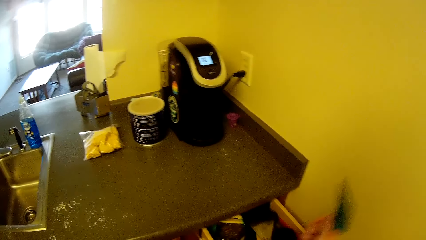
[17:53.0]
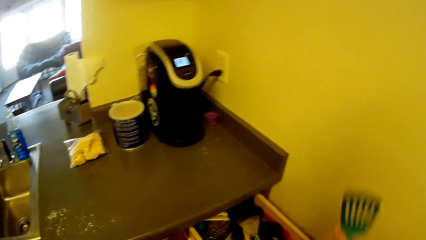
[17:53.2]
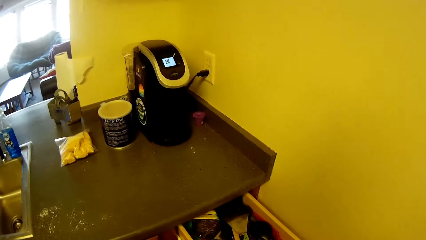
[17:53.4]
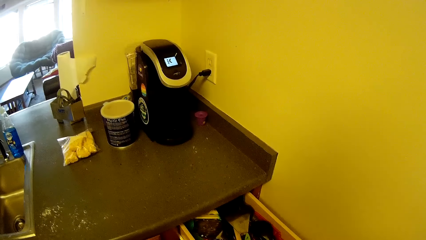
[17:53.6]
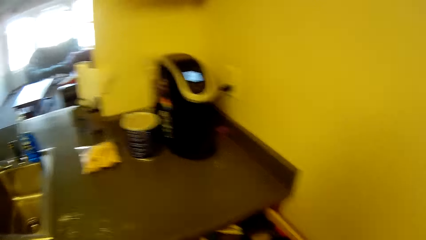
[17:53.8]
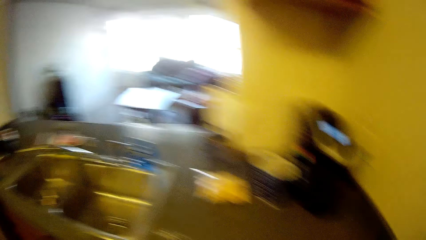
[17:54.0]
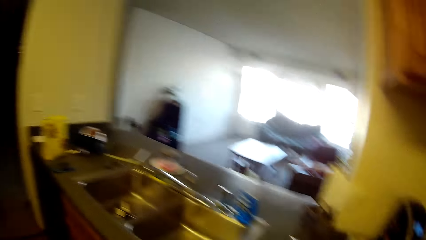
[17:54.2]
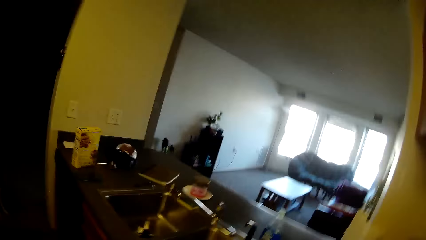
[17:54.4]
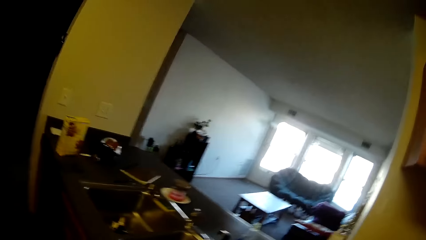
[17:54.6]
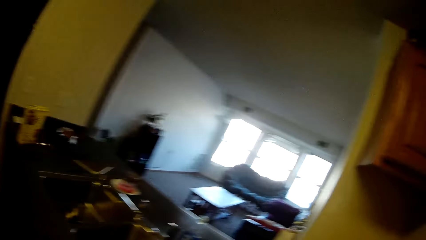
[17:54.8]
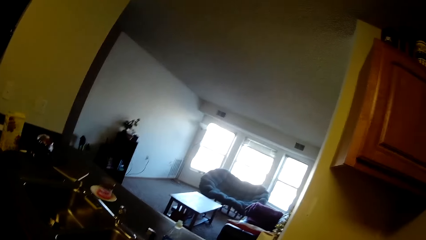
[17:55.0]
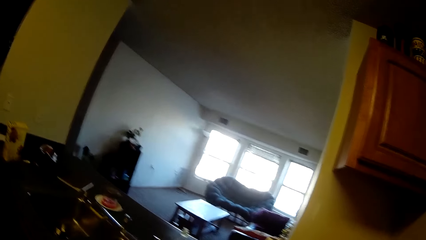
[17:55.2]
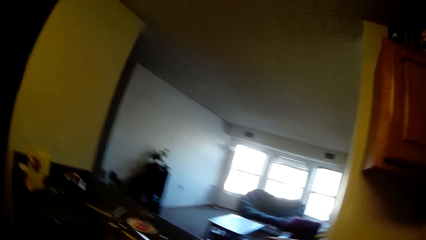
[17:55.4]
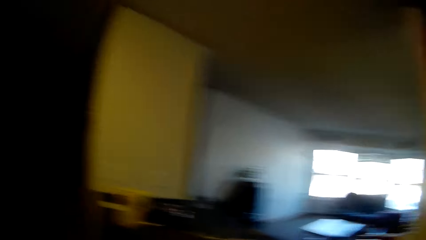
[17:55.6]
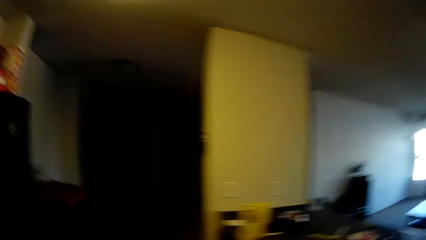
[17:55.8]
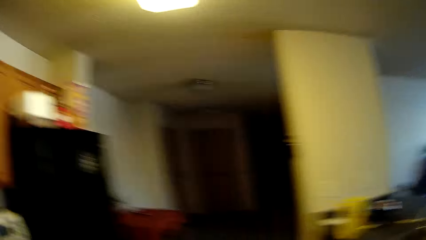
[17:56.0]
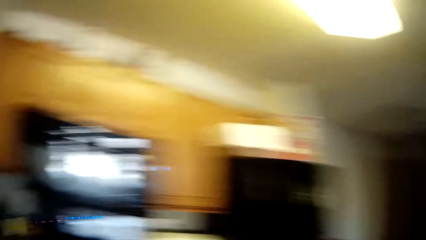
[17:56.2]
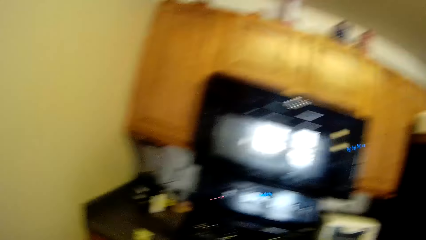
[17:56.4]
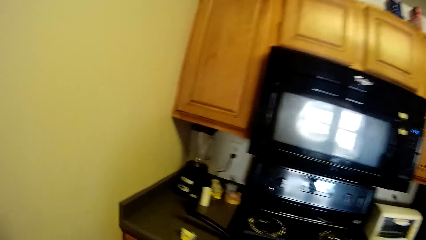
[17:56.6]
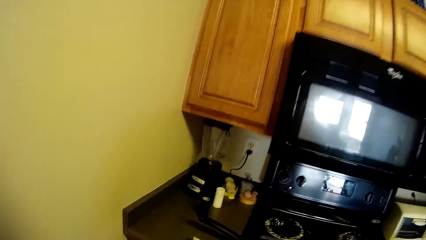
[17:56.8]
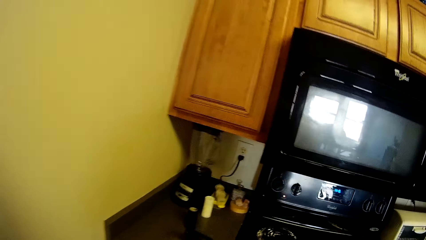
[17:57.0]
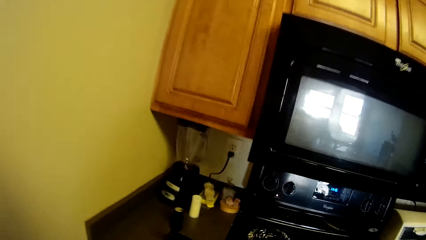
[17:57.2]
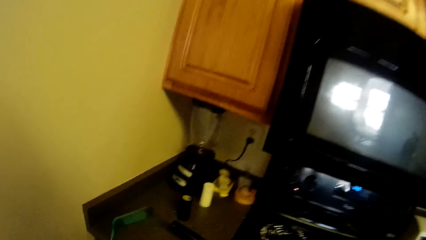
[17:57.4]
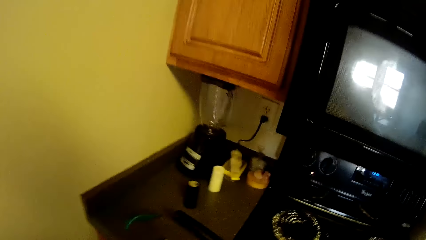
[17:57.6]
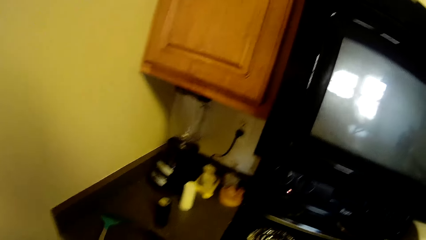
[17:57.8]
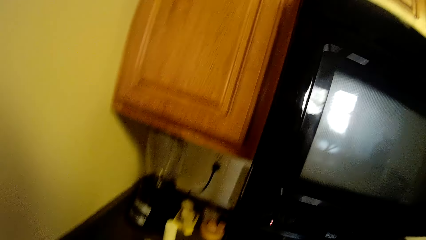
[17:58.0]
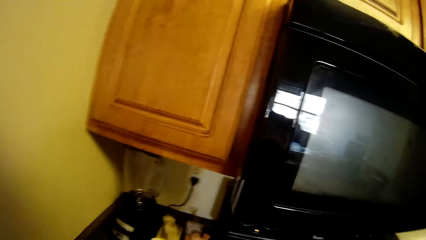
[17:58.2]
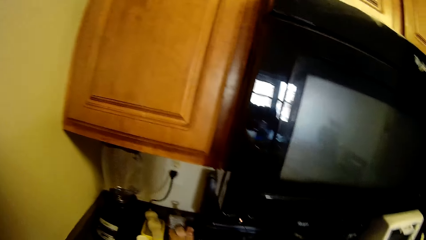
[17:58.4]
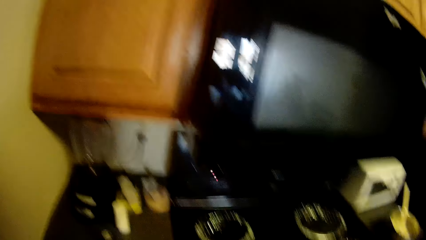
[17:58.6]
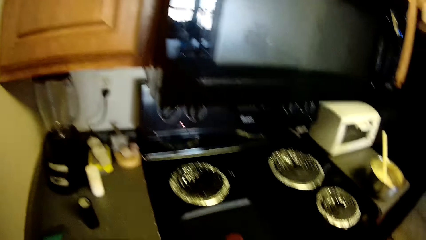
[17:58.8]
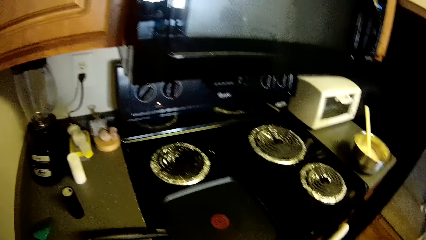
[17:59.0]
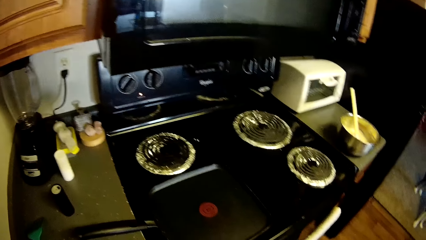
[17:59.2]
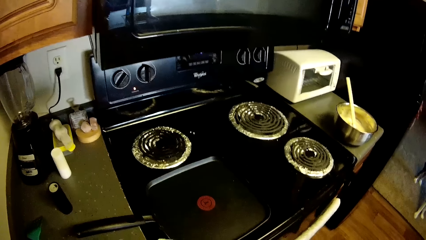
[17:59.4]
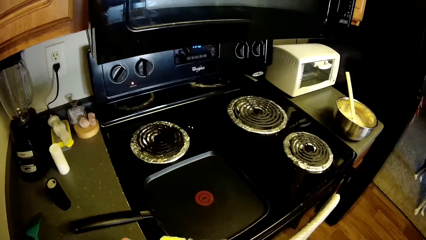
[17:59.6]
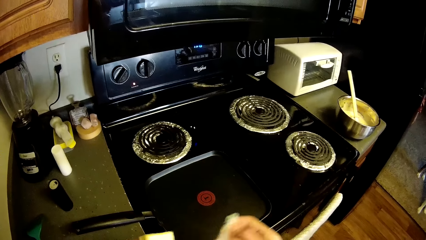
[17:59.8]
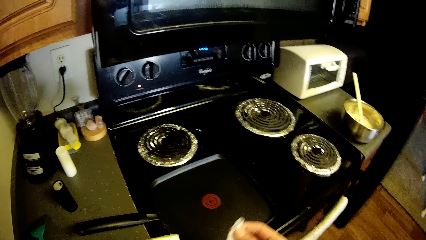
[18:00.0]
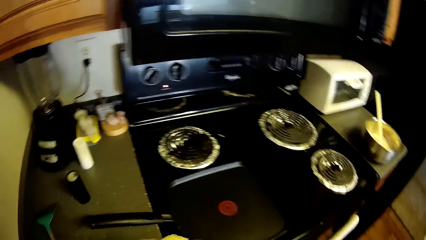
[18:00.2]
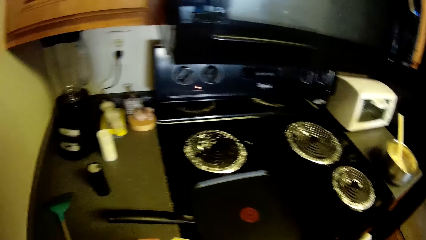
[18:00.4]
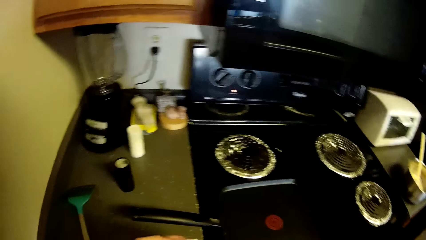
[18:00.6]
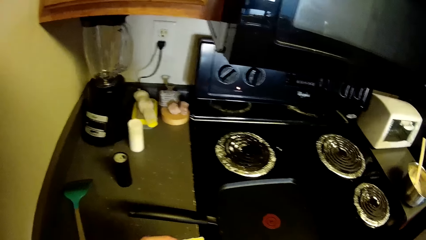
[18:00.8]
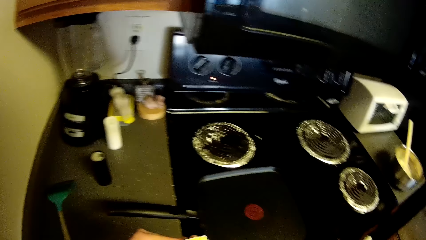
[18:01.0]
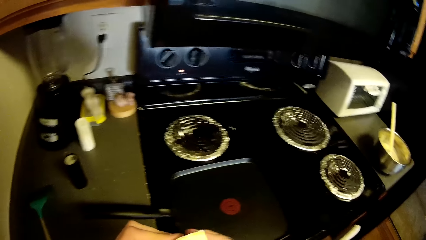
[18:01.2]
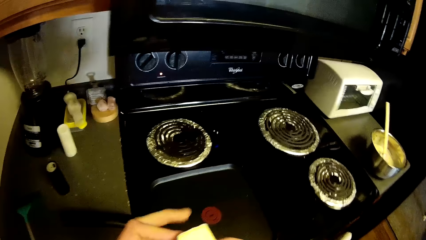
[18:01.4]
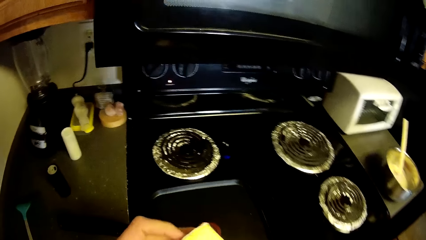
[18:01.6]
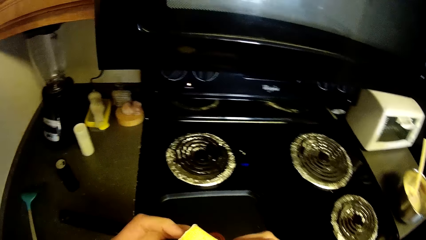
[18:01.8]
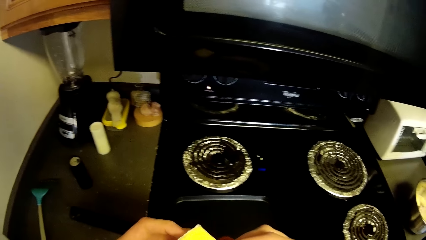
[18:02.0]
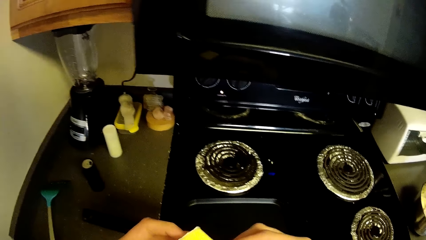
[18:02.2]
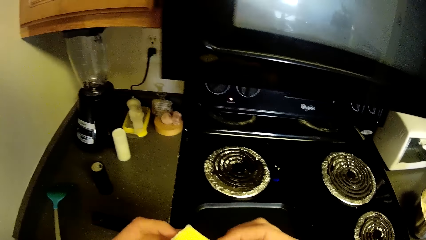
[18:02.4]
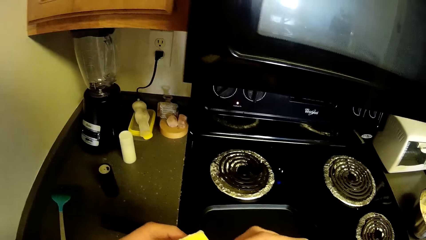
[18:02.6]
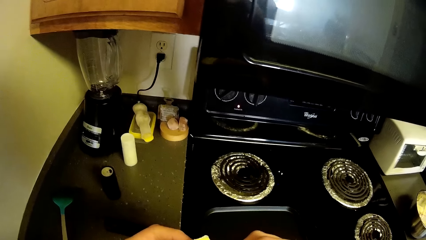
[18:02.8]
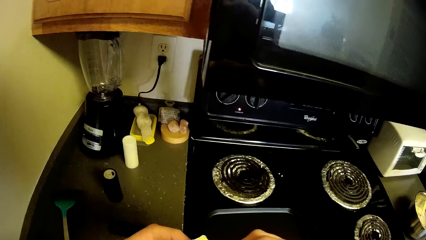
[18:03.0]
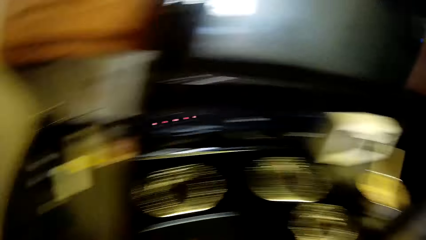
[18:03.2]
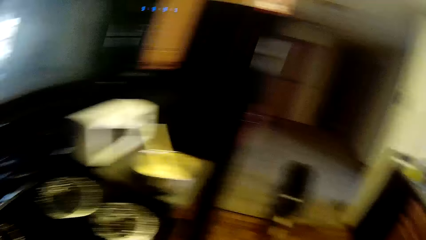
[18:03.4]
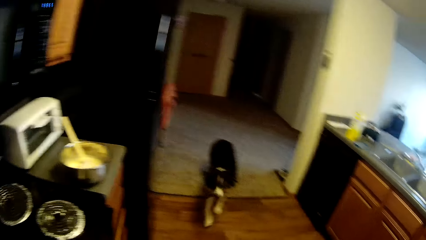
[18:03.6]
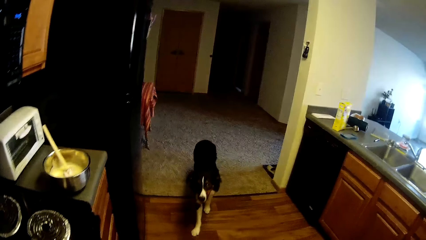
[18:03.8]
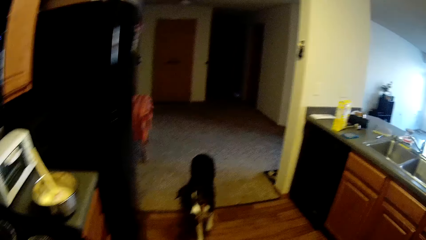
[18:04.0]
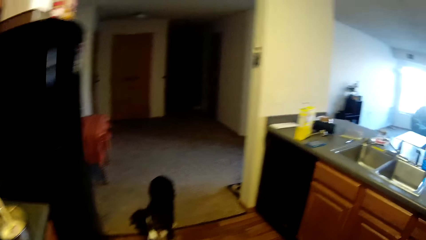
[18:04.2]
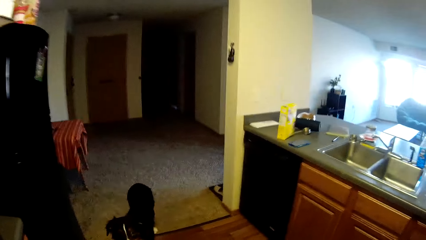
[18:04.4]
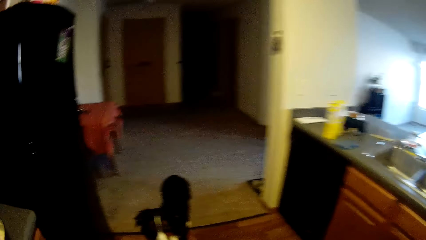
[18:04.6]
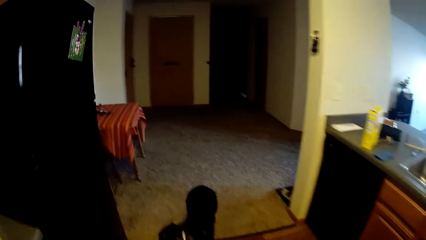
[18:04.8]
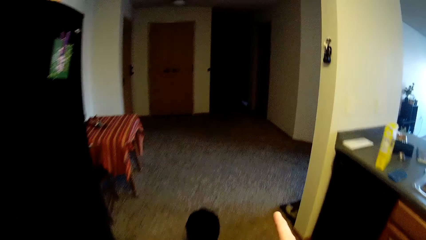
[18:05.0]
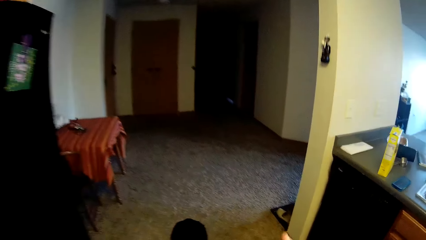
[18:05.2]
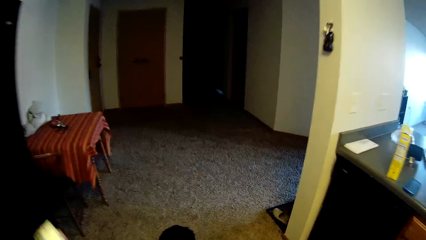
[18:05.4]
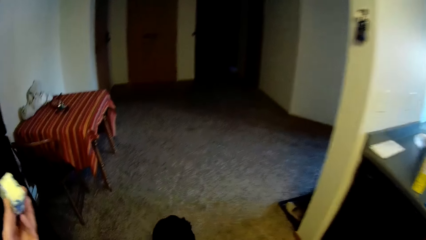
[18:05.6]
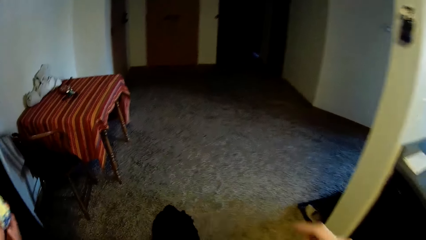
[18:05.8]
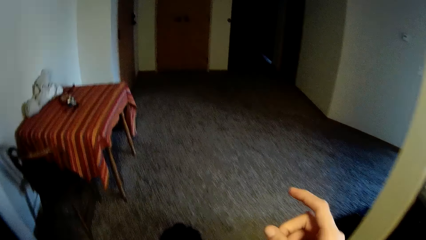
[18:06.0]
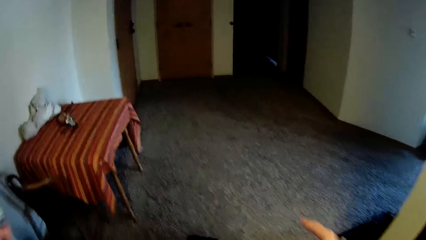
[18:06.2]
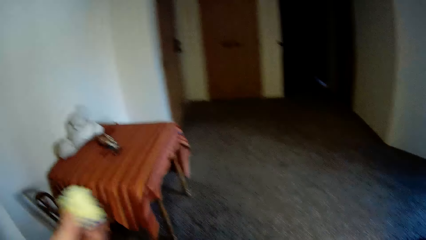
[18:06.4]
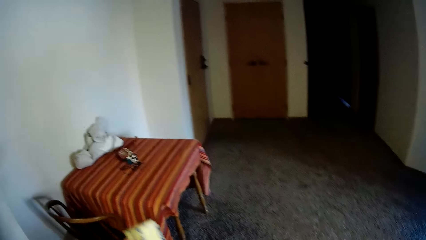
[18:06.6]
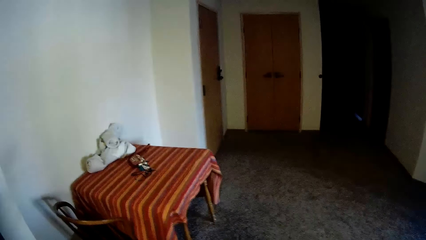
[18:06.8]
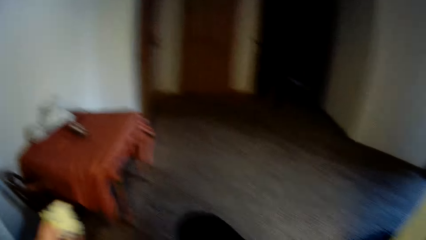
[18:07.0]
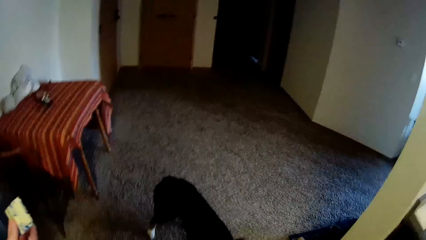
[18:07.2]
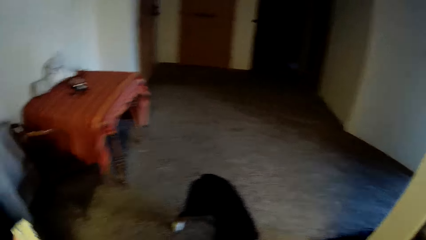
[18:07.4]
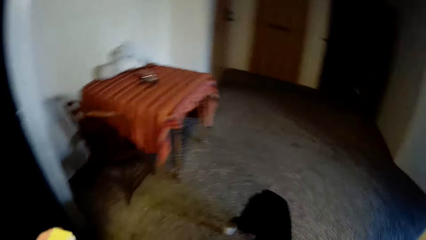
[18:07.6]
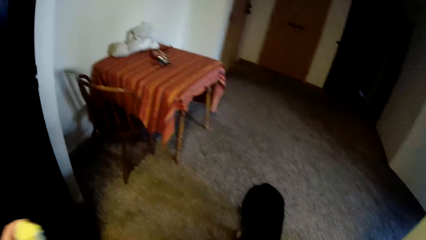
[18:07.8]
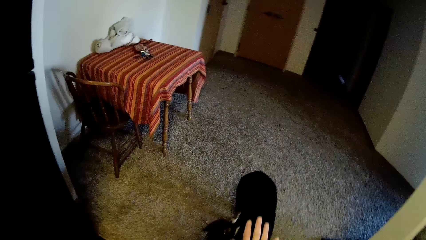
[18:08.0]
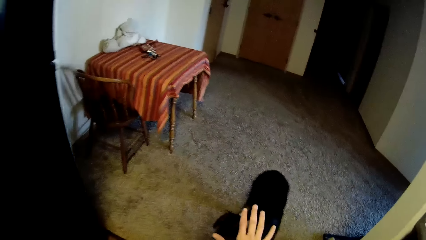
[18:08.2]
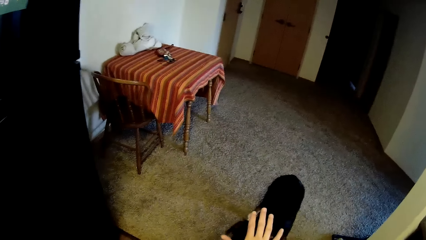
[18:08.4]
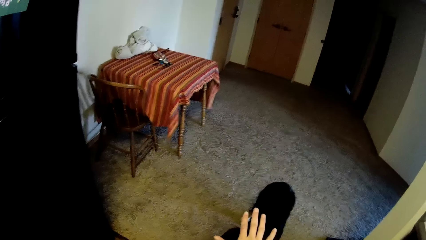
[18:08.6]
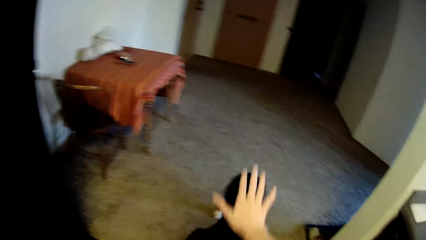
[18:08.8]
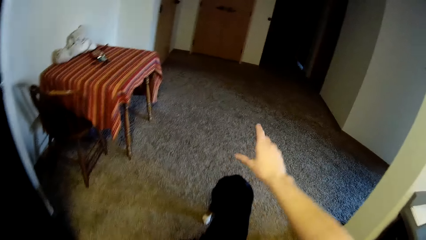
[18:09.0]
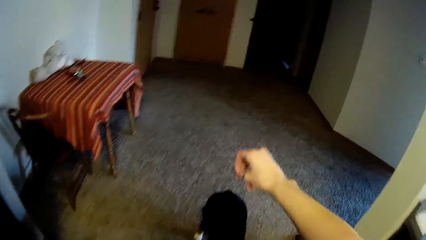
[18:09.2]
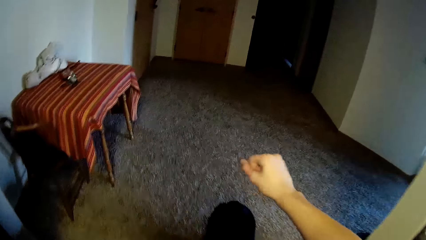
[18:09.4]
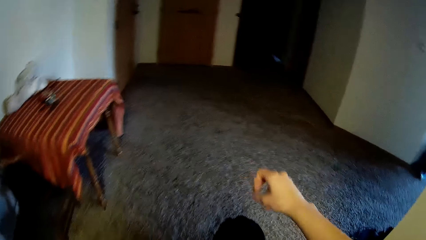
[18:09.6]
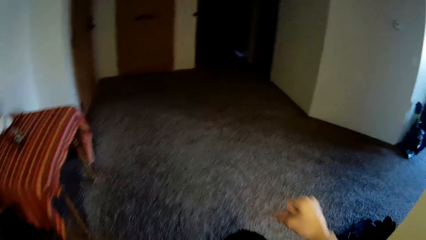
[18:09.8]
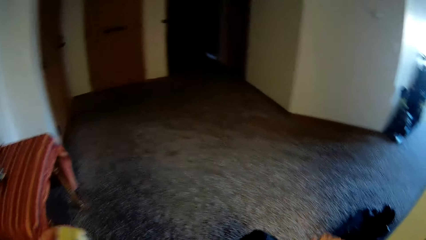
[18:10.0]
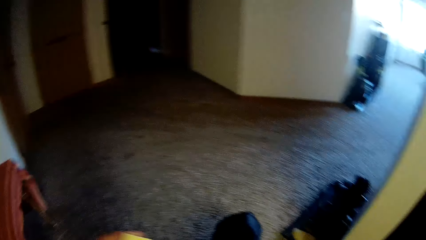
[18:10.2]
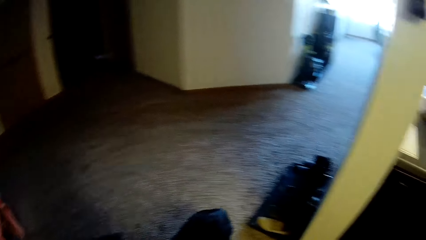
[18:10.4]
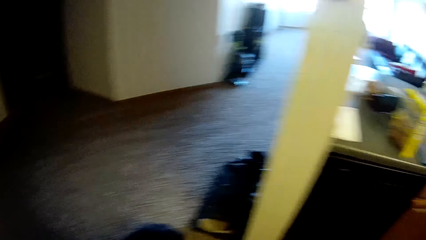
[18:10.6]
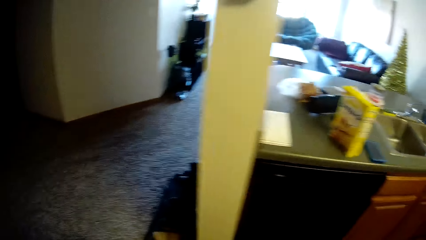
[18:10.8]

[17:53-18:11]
The camera wearer picks up a slotted turner from the drawer. She looks towards the sitting area. She walks in the kitchen. She walks towards the gas cooker. She drops the slotted turner on the slab beside the gas cooker. She looks at the burner. She walks towards the dog. She looks at the dog. She signals to the dog with her hands. She walks towards a door. She raises the hand above the dog.
